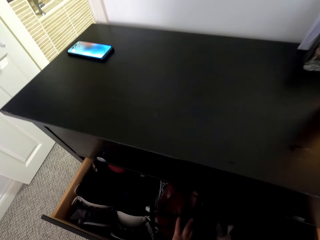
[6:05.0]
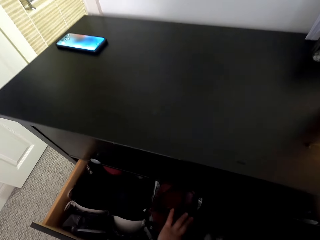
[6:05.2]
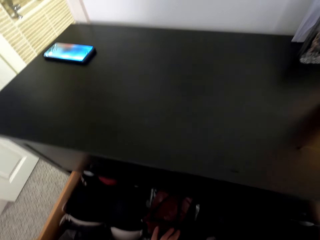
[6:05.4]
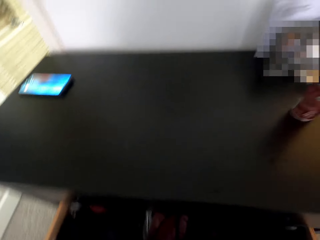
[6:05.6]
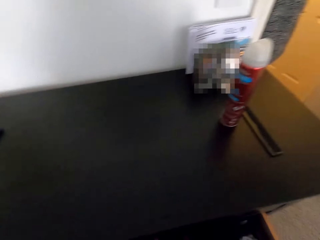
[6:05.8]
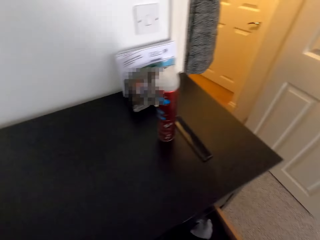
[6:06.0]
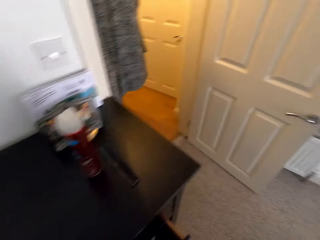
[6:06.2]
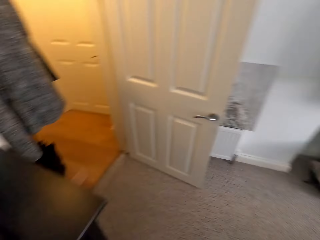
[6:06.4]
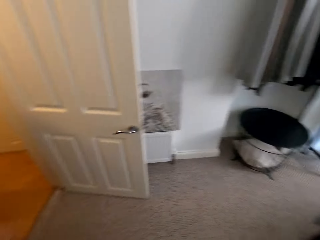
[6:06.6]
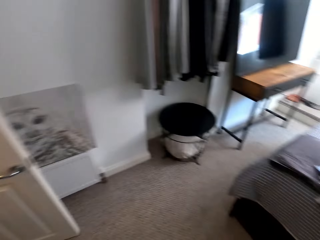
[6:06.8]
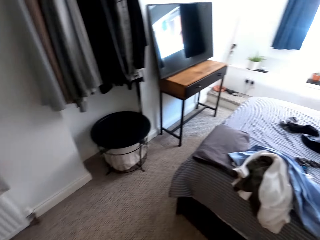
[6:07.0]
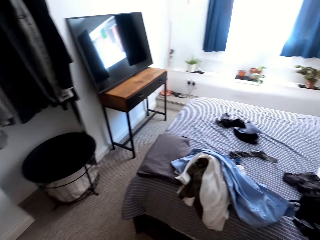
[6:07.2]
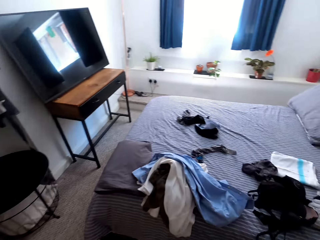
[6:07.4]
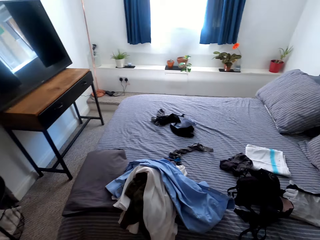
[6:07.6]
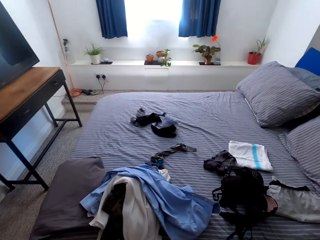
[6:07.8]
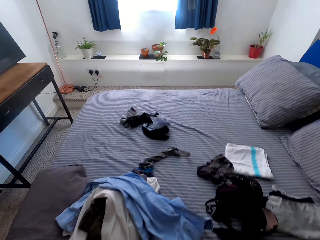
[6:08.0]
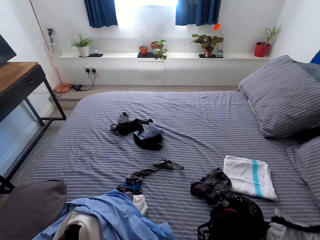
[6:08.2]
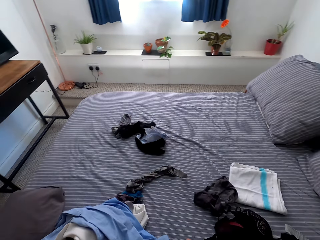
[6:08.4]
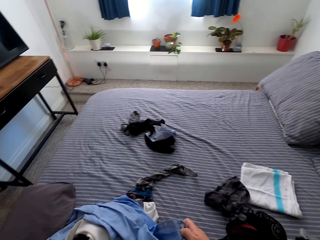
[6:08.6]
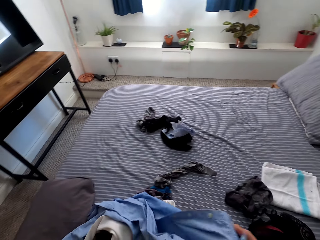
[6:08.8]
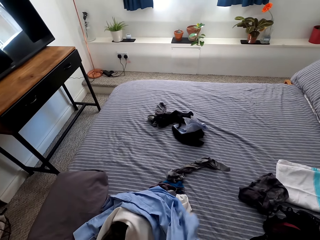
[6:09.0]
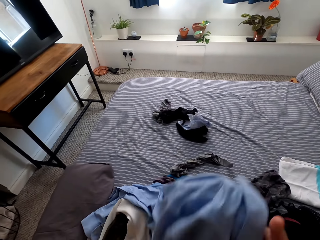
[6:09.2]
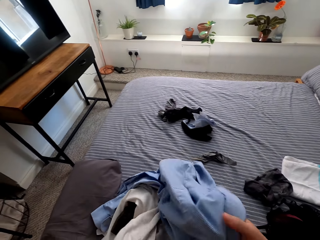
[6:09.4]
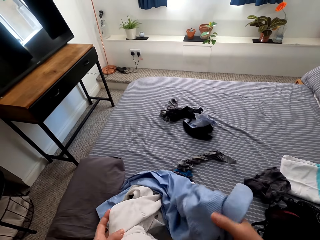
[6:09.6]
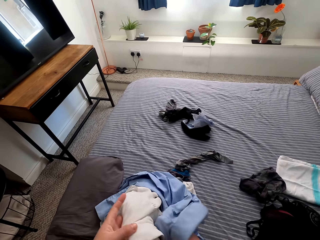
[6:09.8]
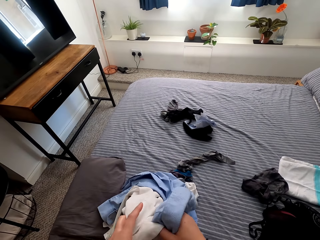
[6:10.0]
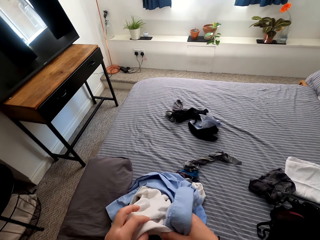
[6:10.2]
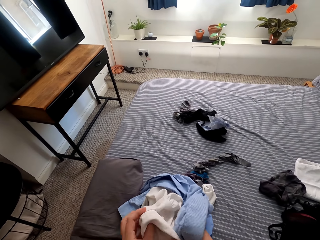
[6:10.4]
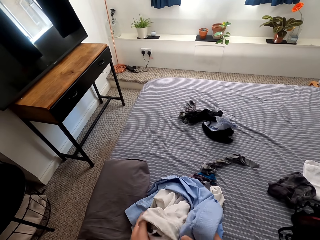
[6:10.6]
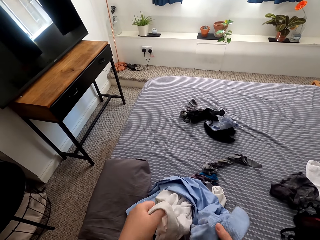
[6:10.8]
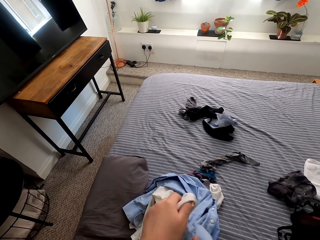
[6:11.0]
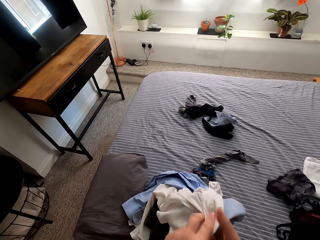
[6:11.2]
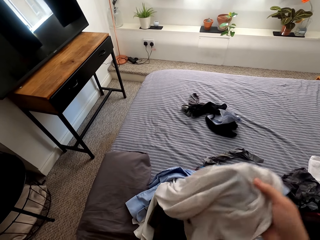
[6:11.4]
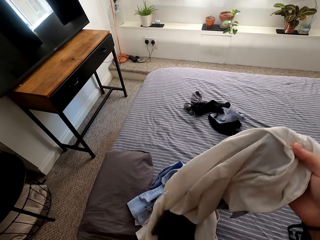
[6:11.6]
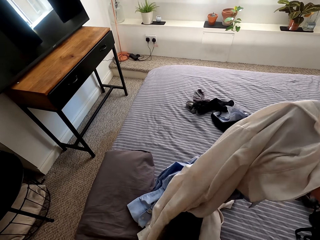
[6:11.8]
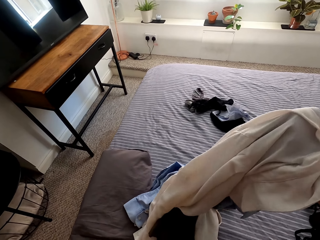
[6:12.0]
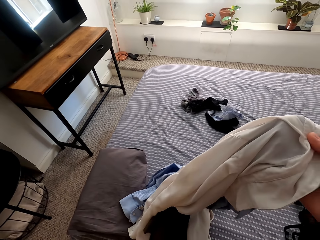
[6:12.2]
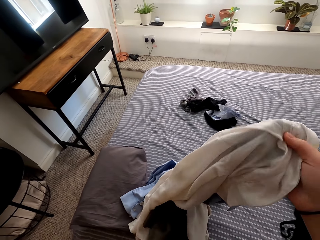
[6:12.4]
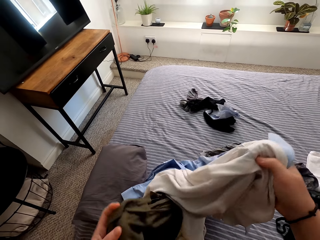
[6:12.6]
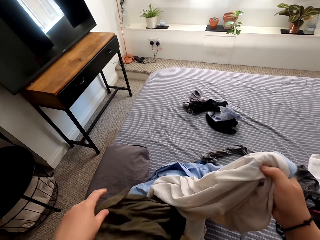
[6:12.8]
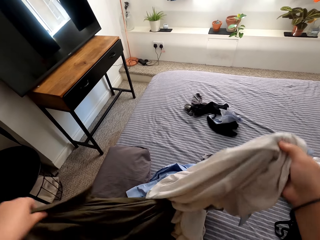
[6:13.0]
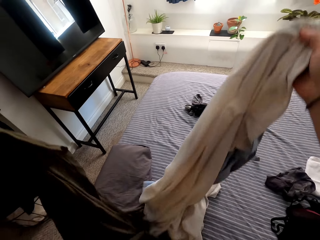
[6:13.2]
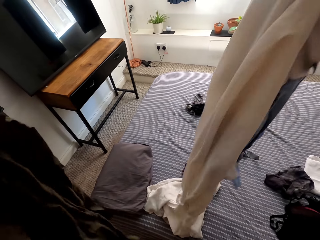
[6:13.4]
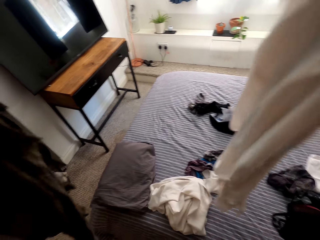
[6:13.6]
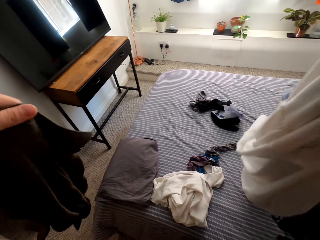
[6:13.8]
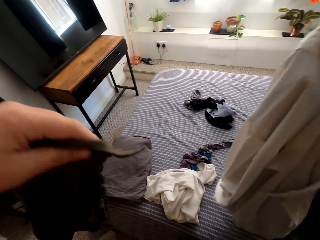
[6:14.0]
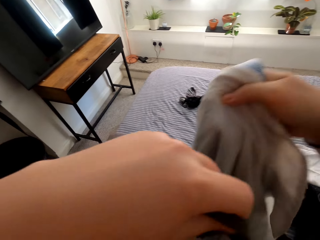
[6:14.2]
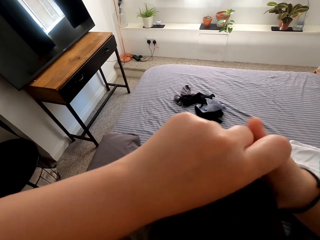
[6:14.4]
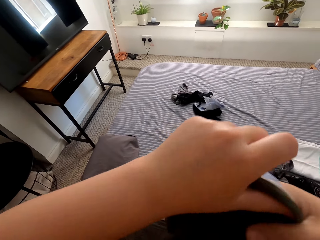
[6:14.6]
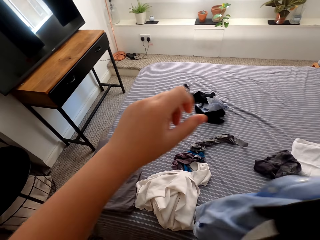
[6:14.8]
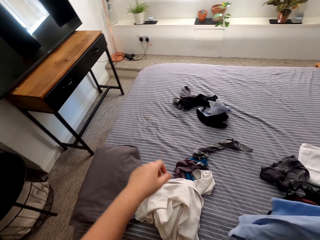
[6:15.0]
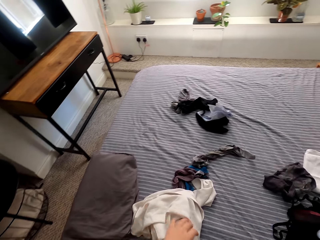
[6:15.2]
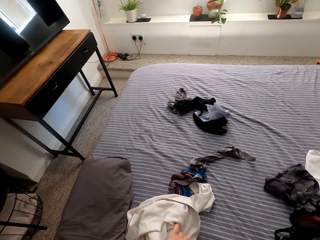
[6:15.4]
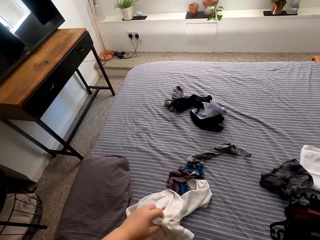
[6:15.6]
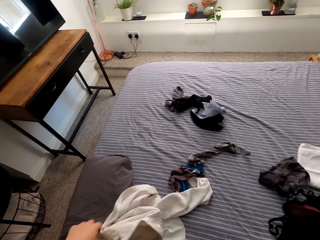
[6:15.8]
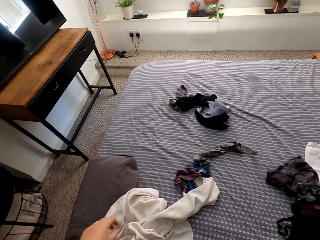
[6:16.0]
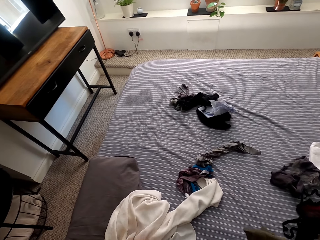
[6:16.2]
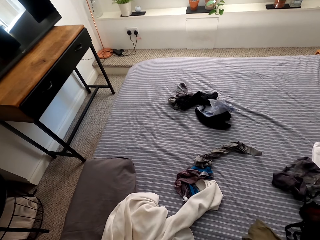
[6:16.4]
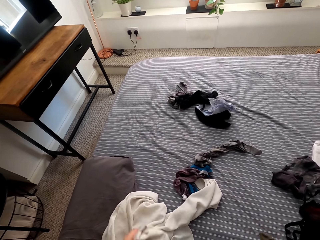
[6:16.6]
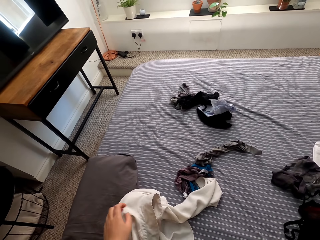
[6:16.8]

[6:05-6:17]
The camera wearer arranges the bedroom. They walk around the room. They pick up the shirts.

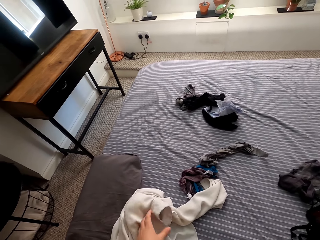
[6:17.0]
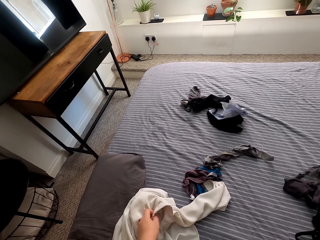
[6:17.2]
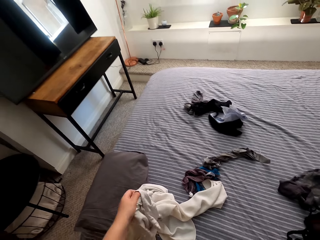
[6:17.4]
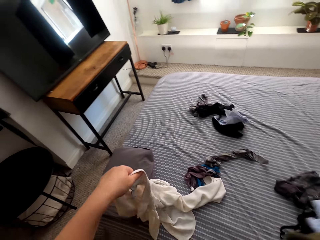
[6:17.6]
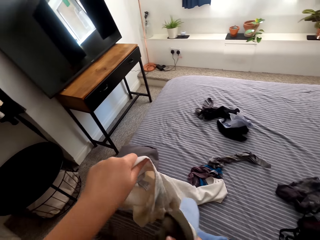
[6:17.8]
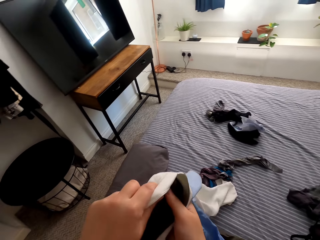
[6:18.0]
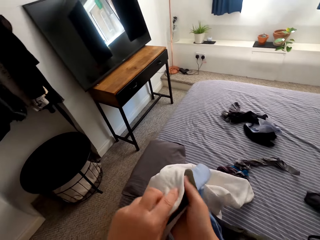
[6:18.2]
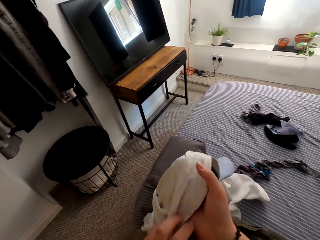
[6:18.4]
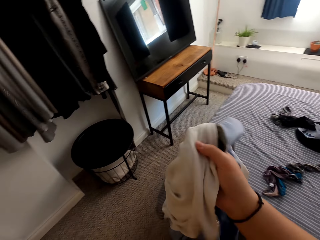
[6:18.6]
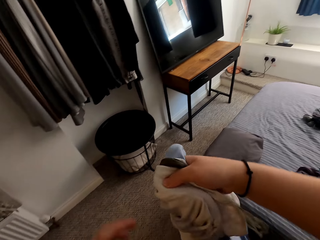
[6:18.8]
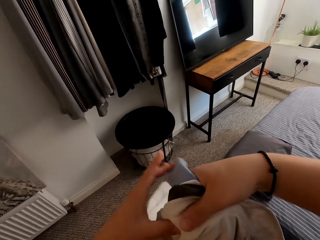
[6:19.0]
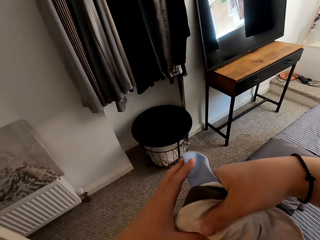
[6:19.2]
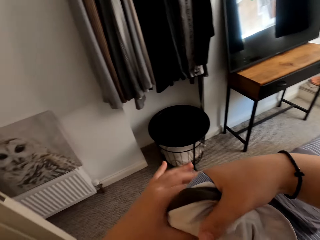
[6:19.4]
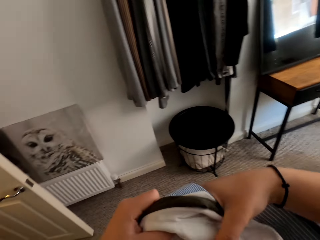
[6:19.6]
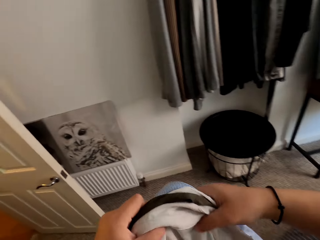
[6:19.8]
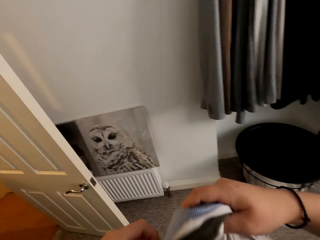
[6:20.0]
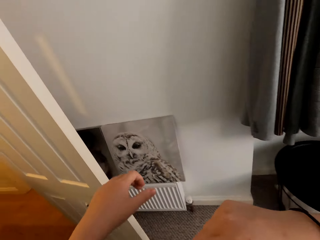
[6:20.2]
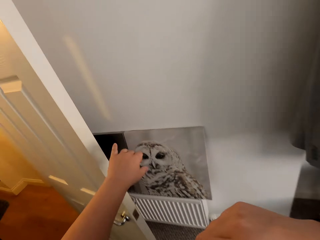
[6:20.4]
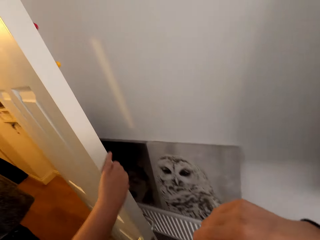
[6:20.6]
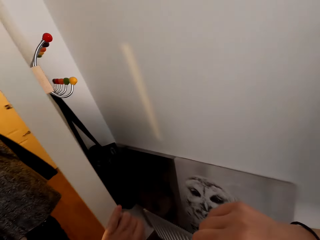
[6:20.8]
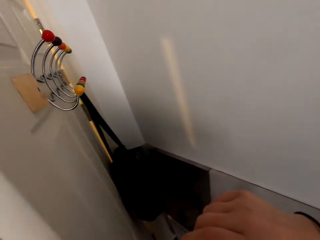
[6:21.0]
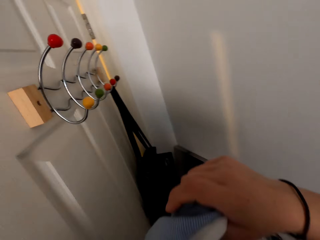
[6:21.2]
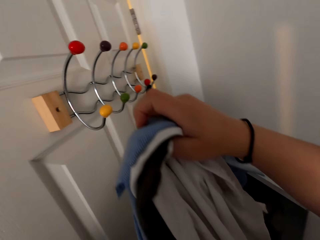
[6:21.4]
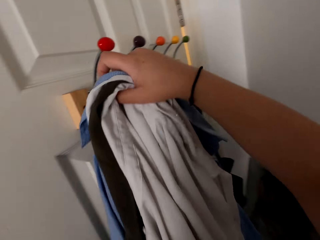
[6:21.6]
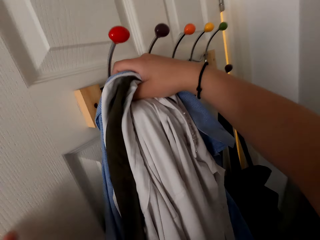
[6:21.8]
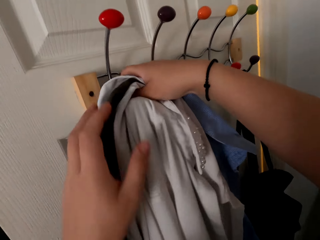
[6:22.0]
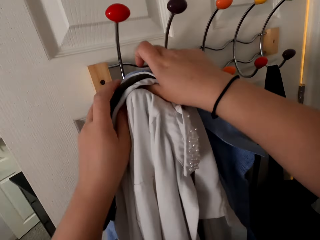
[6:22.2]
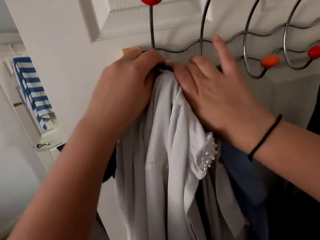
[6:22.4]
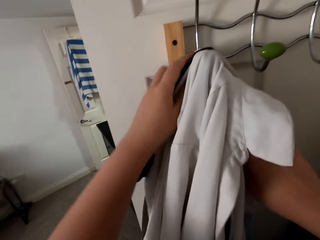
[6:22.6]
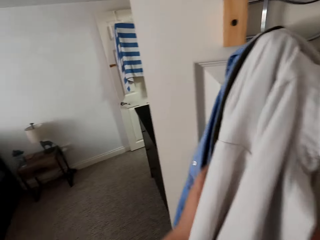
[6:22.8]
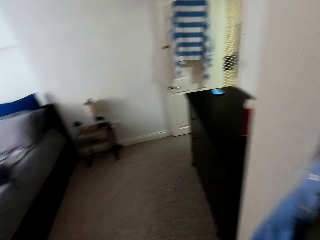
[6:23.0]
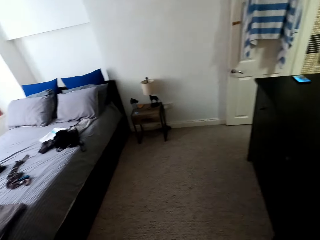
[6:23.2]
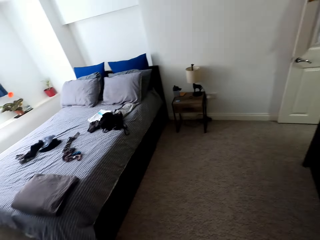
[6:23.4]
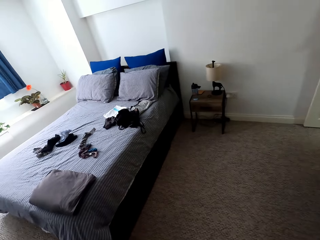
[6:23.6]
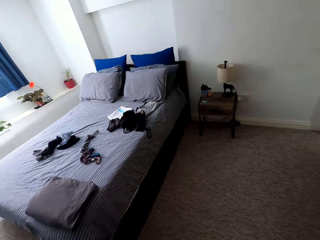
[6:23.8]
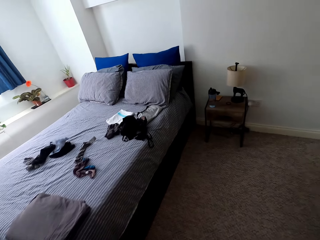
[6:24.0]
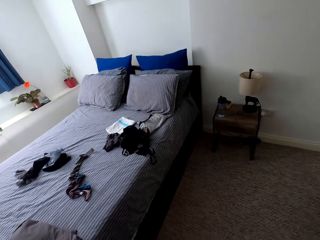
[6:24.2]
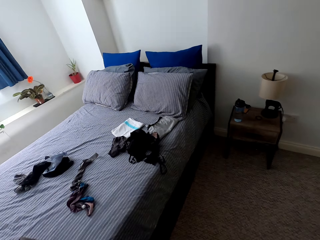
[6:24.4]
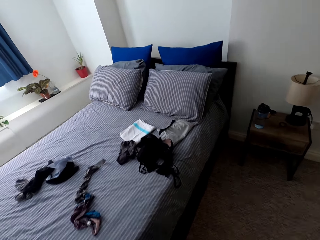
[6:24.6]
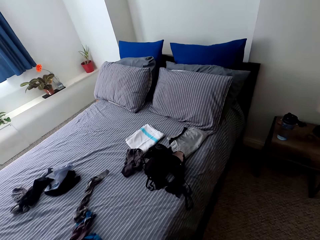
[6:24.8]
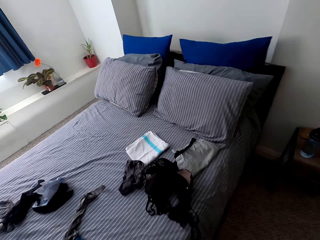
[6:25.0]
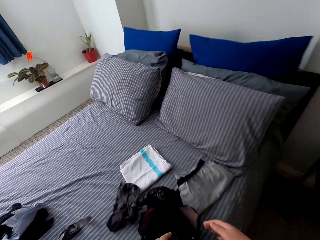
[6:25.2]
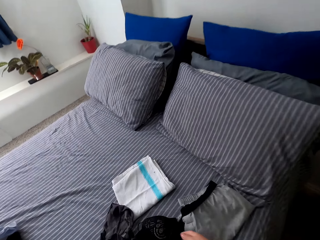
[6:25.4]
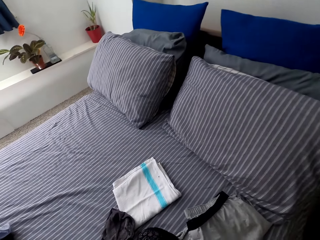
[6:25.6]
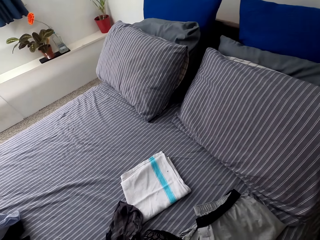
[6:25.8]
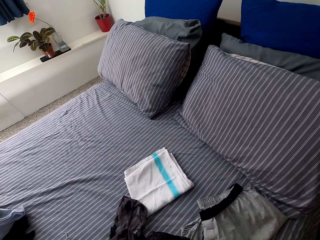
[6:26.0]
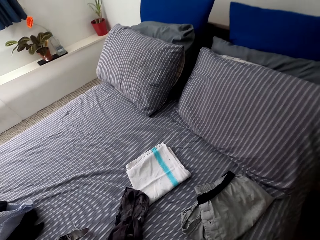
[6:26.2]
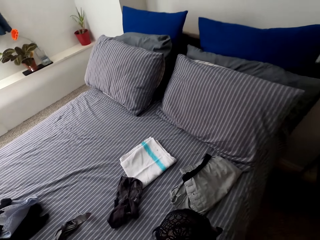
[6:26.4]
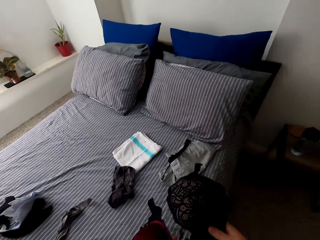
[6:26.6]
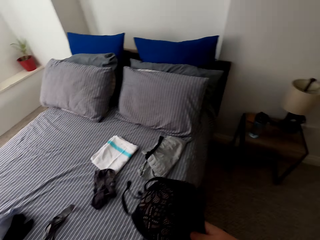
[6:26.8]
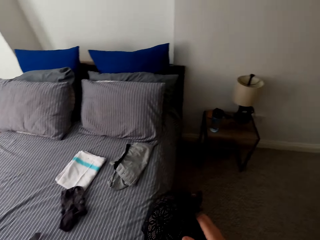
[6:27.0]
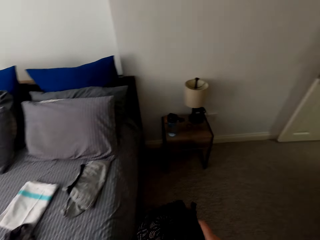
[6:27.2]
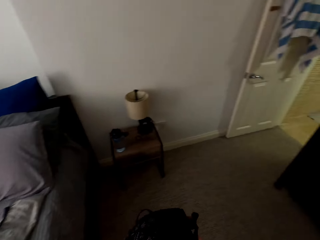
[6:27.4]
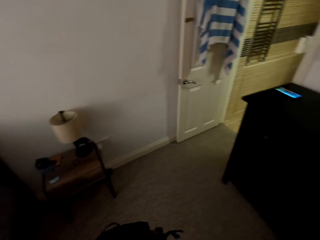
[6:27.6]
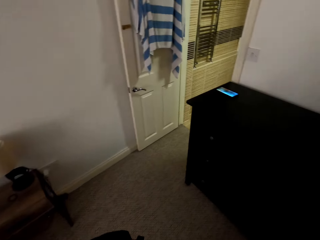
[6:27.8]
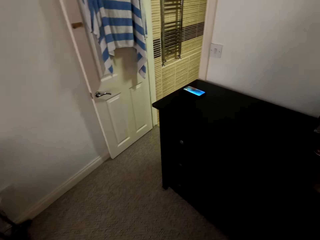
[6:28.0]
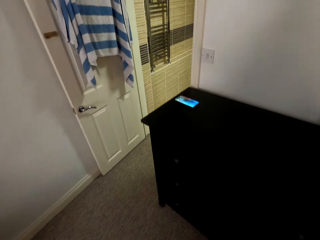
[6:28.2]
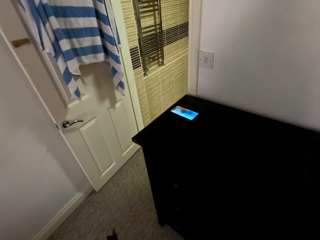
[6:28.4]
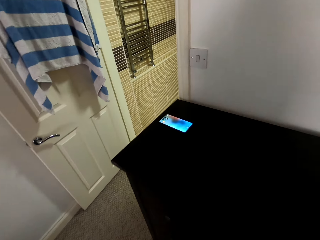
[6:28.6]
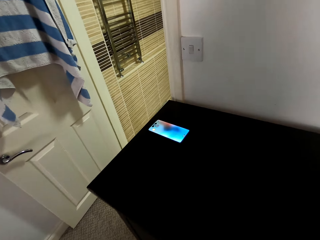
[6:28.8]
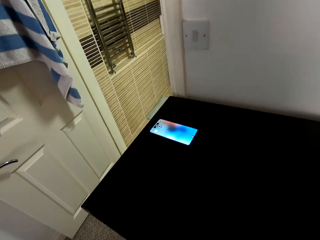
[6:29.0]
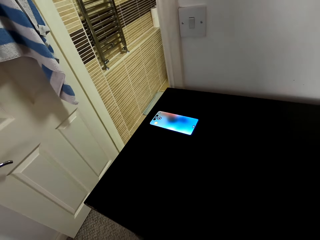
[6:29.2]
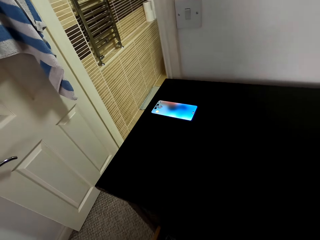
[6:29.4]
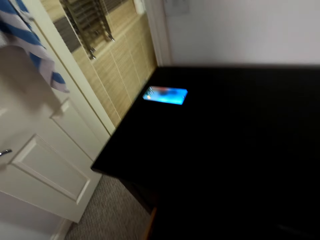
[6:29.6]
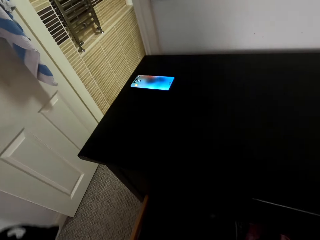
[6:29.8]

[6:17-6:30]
The camera wearer walks in the room. They hang the clothes on the door, on the hook. They walk around the room. They fold the clothes. They pick up the bras. They walk around the room.
